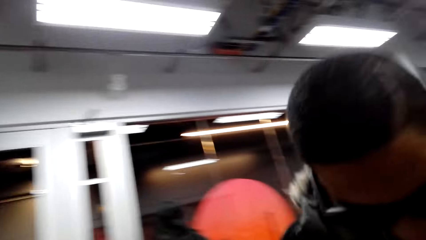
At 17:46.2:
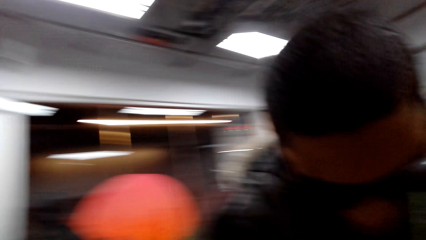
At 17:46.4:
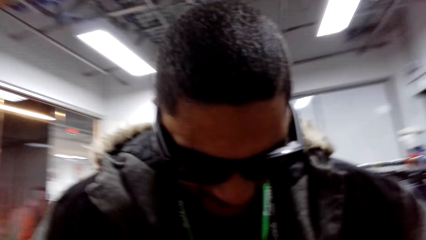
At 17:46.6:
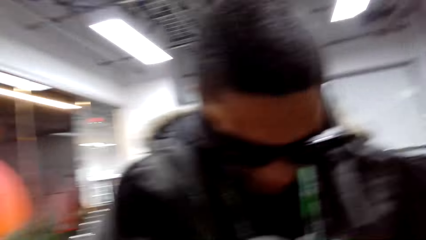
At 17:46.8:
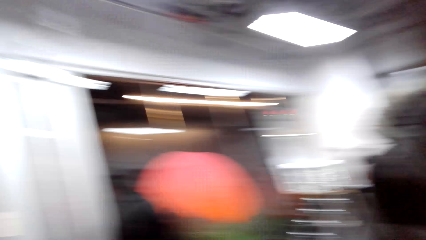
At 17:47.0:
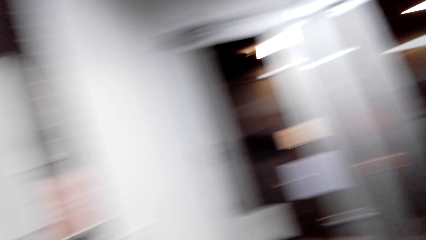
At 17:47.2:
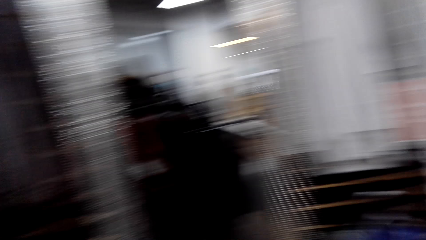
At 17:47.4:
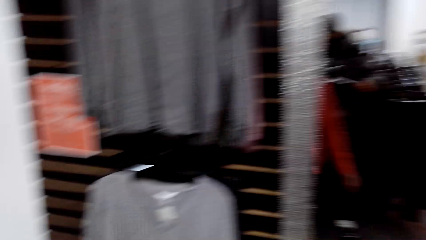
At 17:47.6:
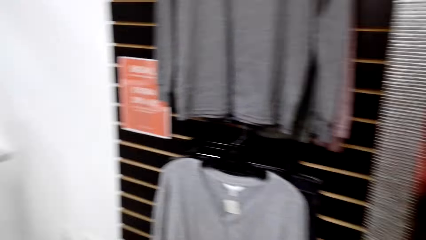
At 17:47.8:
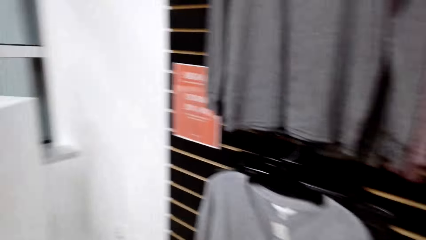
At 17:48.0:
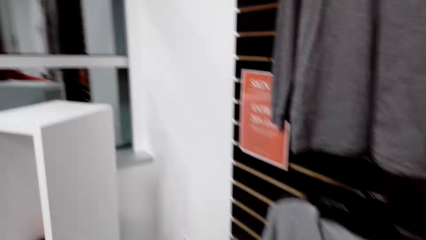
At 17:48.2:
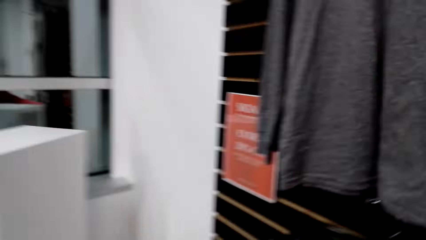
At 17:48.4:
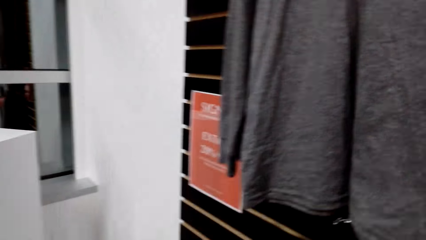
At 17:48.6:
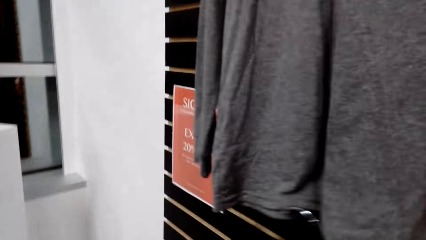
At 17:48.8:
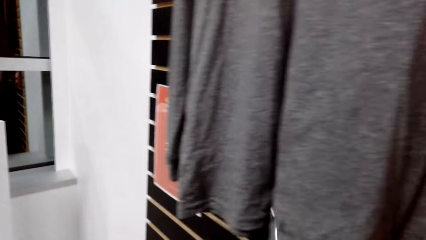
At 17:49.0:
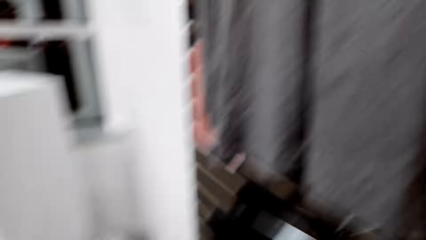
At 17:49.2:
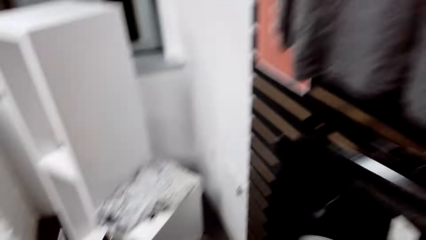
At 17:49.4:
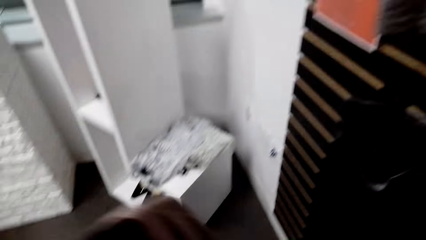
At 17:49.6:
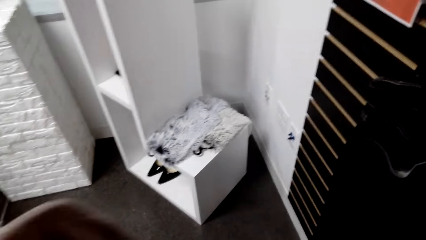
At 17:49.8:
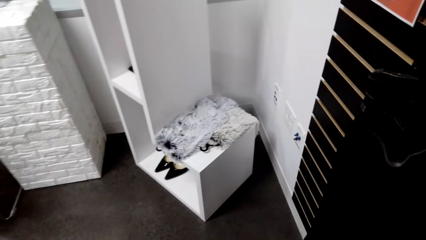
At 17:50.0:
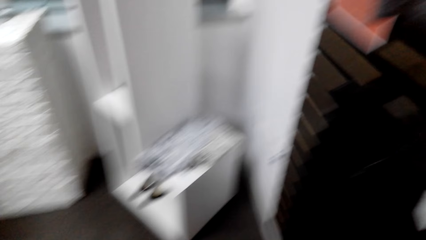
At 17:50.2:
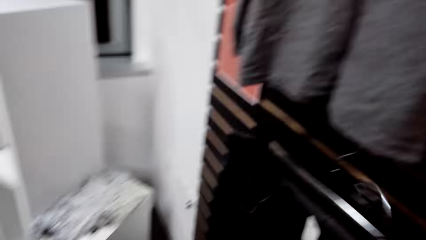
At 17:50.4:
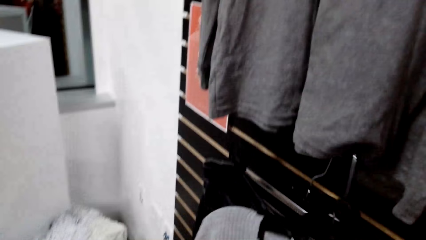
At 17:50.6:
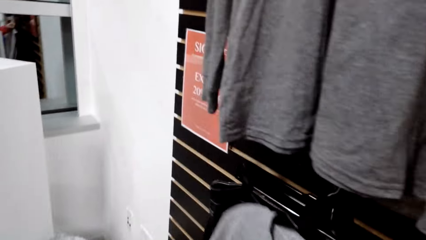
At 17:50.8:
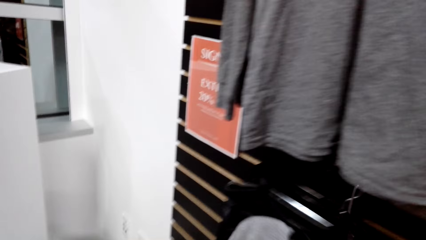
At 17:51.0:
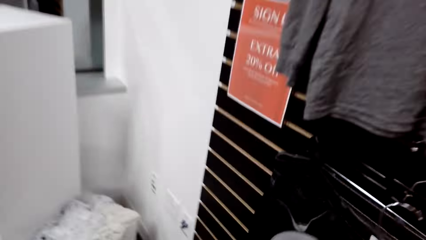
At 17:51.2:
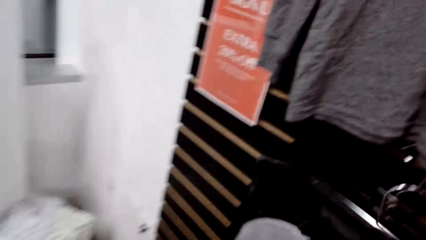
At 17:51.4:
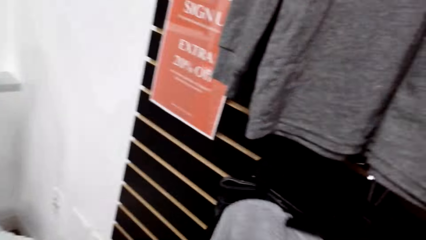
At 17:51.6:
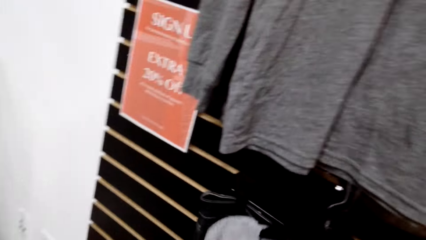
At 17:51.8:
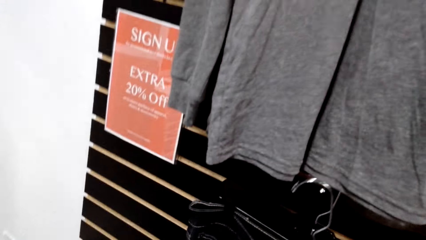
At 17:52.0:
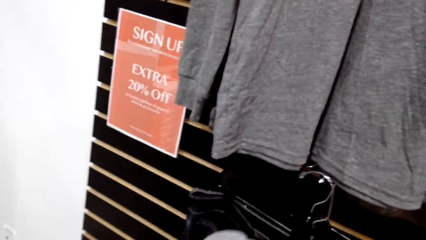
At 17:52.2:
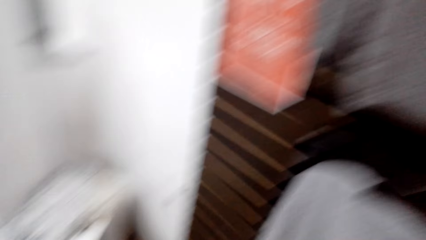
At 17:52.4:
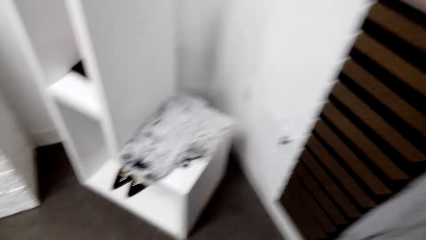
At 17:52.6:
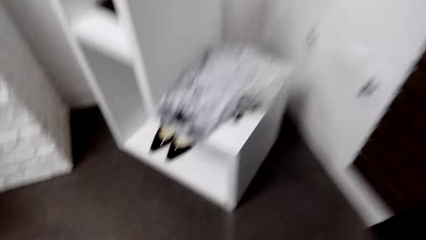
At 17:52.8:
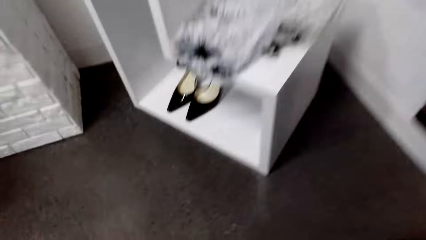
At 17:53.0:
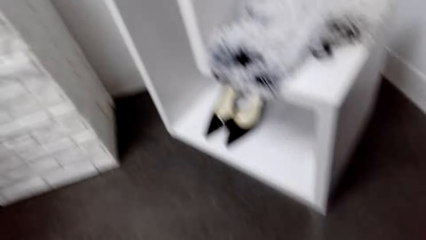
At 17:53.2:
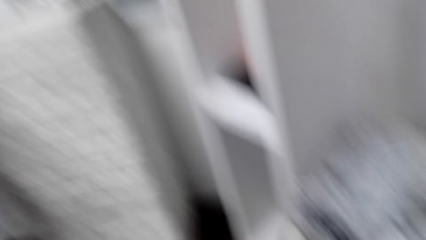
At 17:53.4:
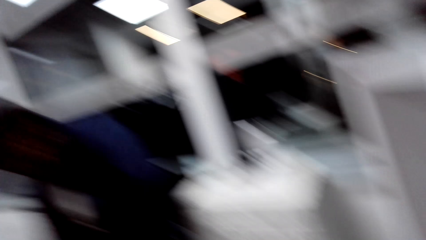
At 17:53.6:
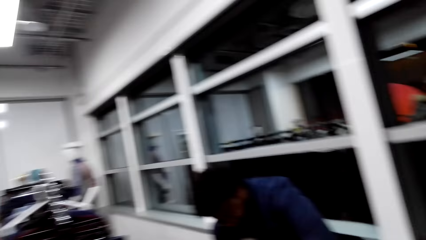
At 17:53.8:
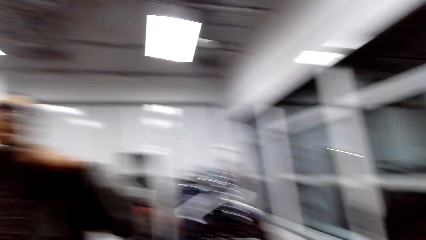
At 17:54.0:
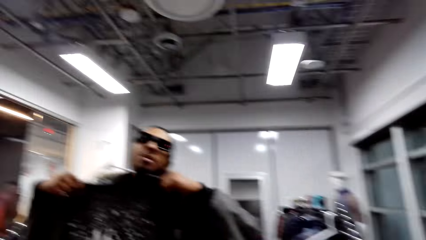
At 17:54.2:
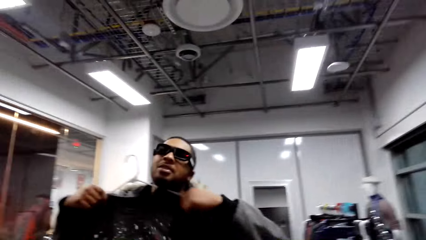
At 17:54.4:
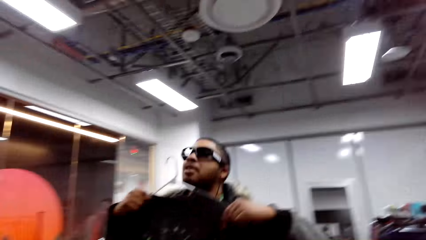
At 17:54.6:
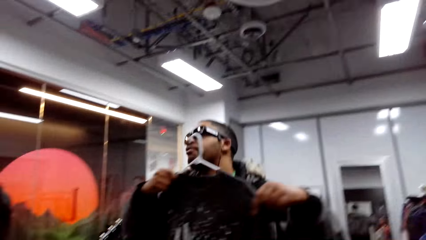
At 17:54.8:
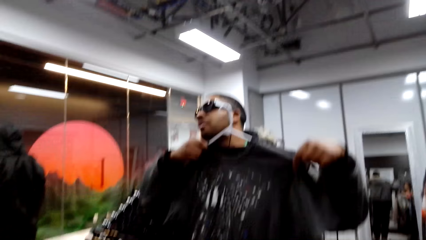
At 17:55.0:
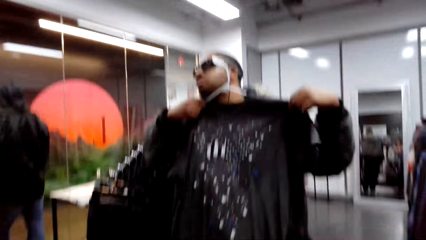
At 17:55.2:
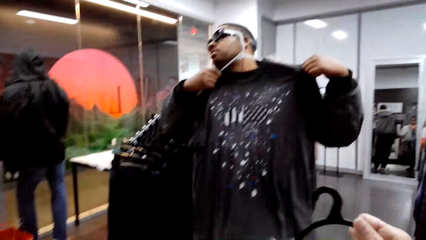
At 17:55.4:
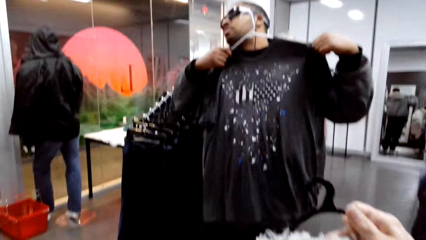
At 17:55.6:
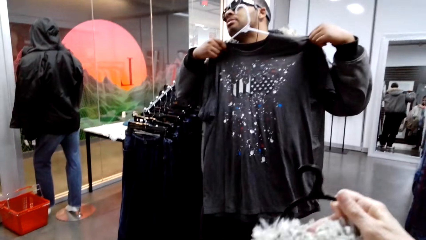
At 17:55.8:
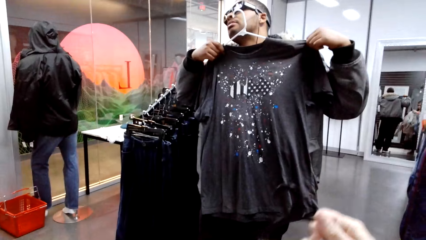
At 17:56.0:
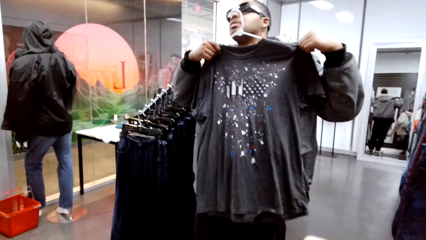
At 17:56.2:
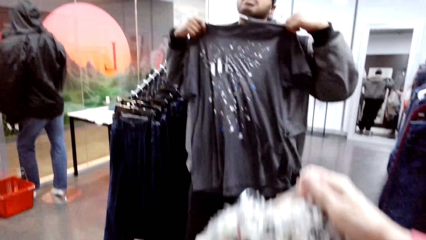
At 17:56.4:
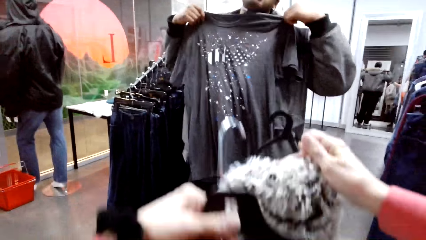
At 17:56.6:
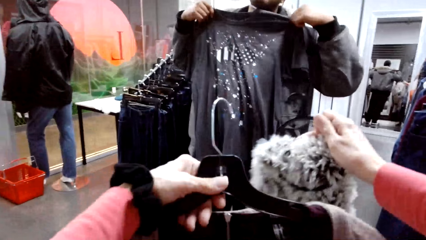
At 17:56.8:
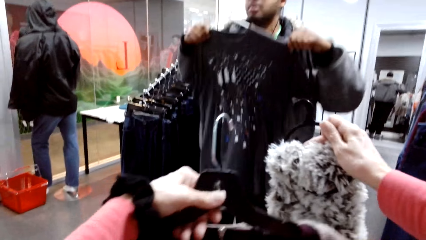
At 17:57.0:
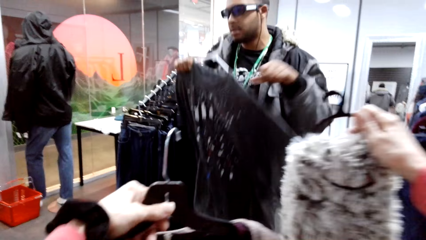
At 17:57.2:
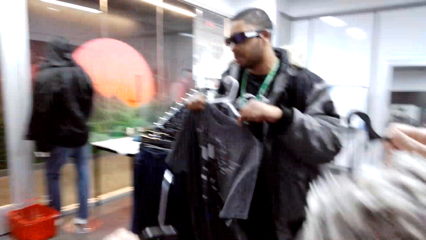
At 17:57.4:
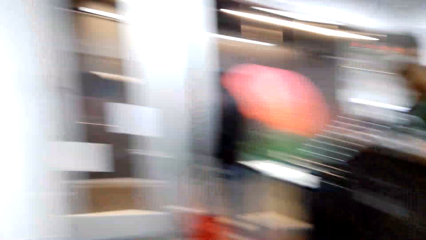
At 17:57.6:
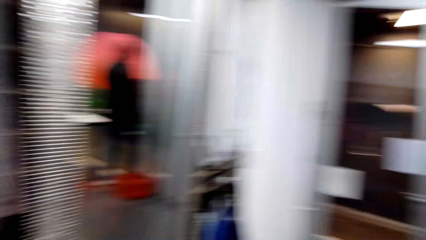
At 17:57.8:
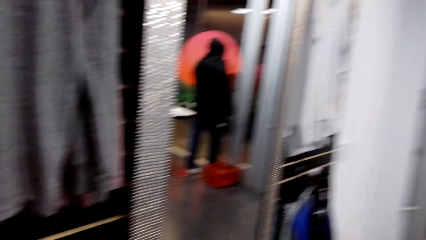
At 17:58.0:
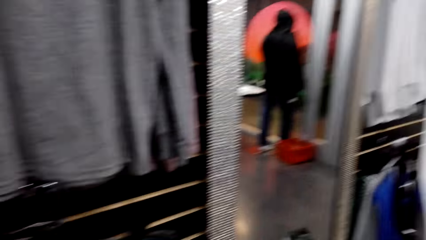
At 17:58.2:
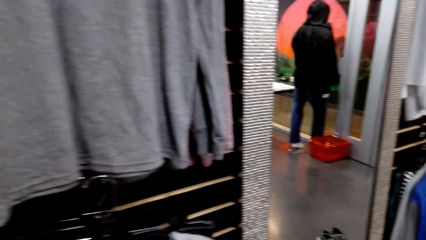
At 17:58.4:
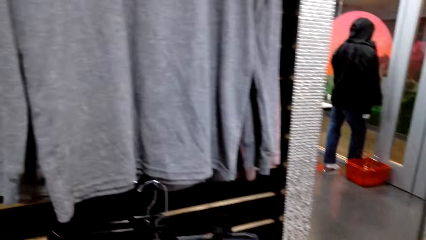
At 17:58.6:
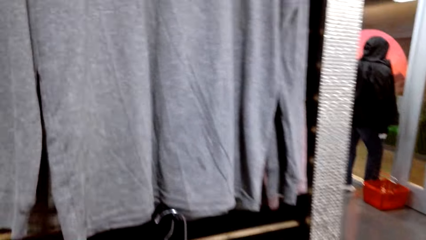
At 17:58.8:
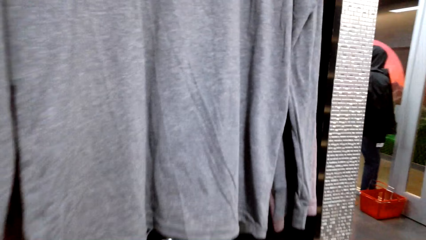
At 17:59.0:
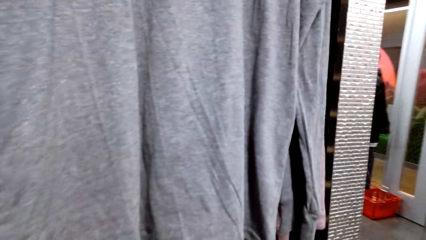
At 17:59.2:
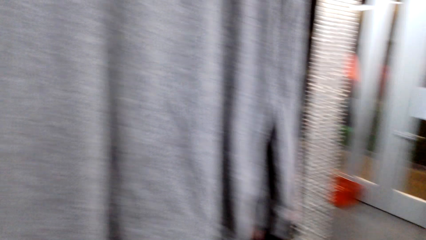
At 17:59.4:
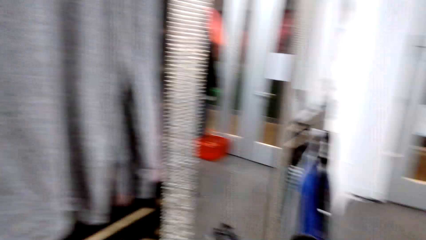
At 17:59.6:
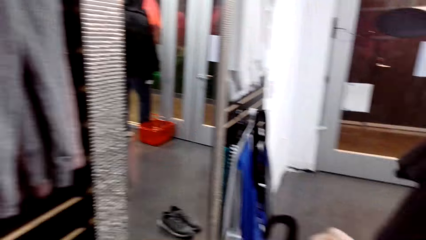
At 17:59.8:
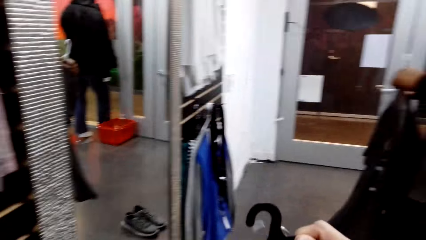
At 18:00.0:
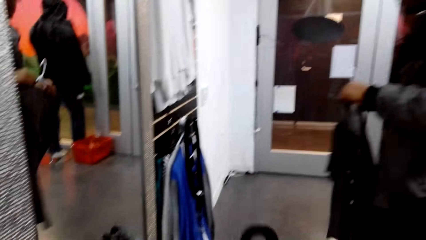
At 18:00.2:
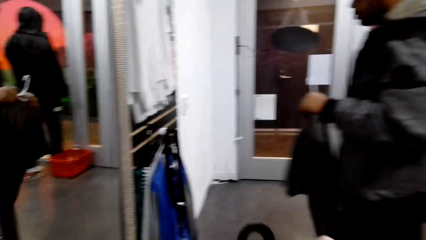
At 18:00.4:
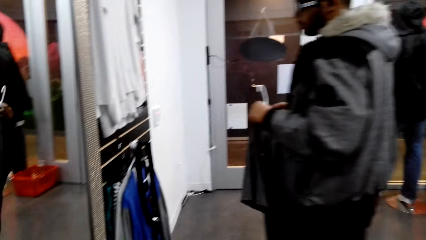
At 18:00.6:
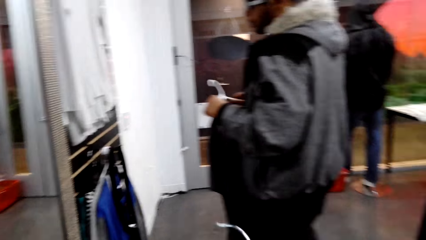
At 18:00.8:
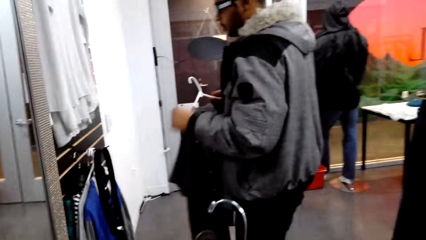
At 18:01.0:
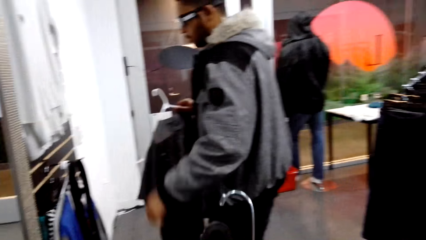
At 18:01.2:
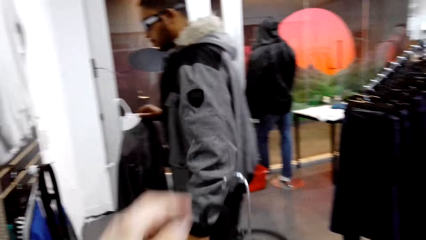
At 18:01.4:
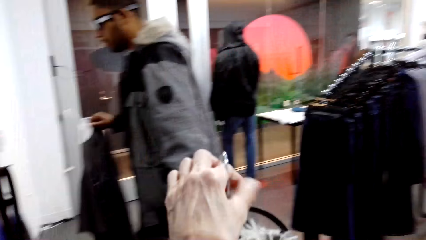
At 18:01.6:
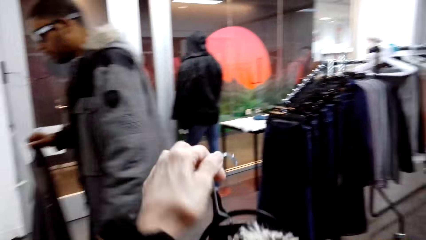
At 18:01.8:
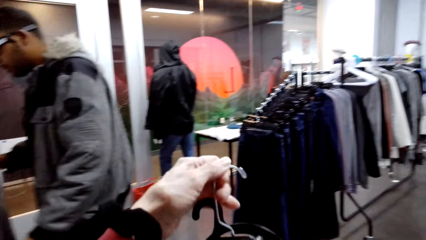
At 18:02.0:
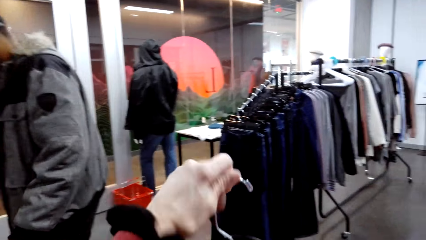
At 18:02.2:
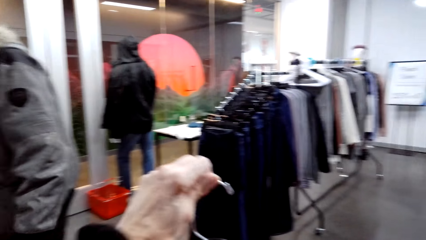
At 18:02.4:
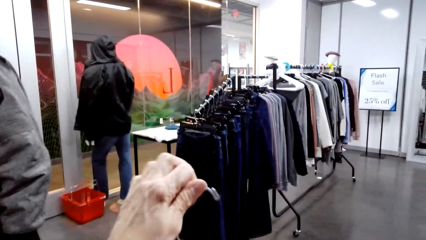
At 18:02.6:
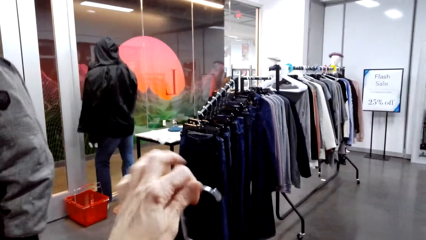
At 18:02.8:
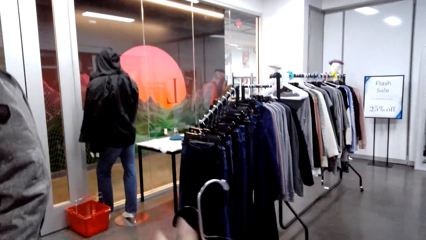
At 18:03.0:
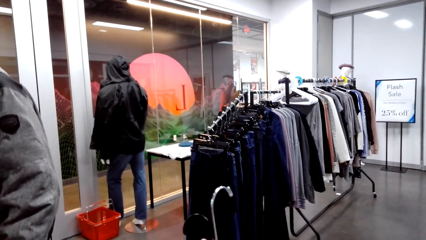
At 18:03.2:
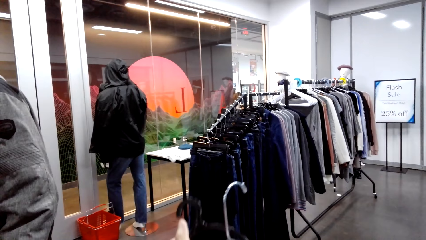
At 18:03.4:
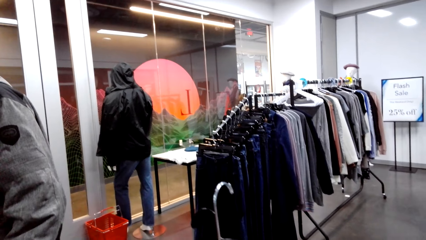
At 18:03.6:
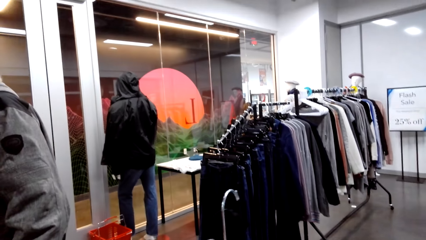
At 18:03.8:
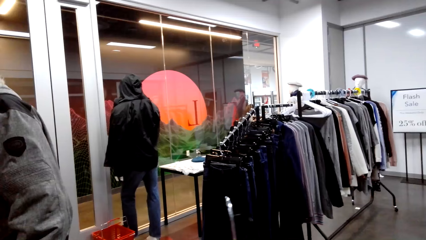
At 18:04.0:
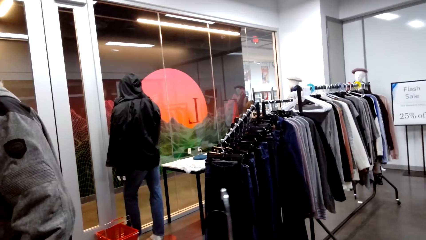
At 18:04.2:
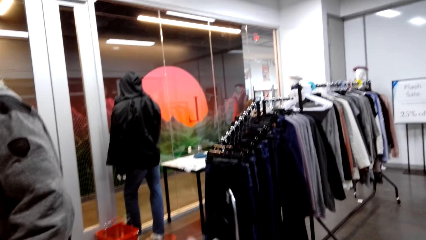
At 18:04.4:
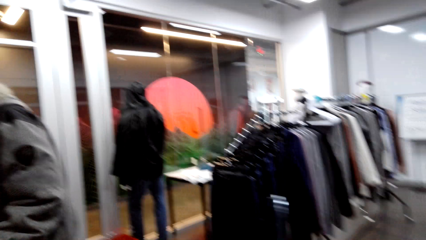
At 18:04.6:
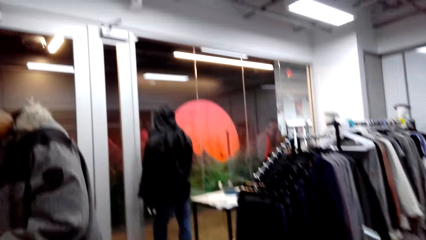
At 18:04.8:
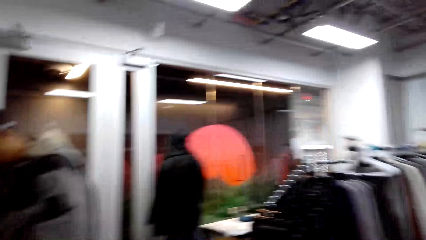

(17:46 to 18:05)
The camera wearer looks around. She puts the hanger aside. She talks to a man. The man fits the shirt on his body. The camera wearer holds a neck scarf with her right hand and holds a hanger with her left hand. She looks at the clothes. She talks to the man. She looks around.
